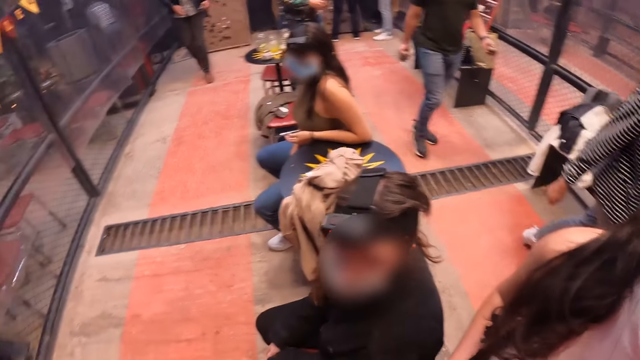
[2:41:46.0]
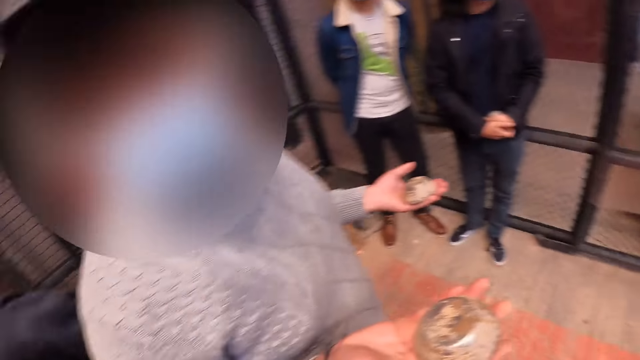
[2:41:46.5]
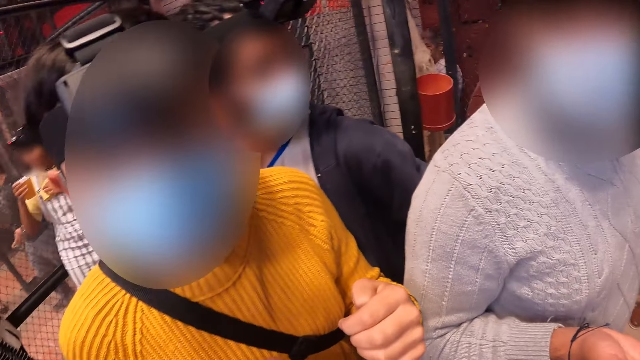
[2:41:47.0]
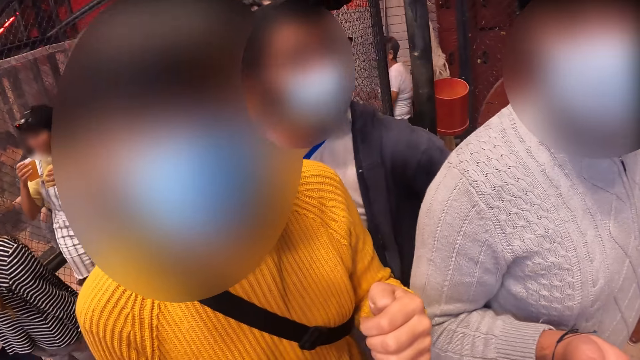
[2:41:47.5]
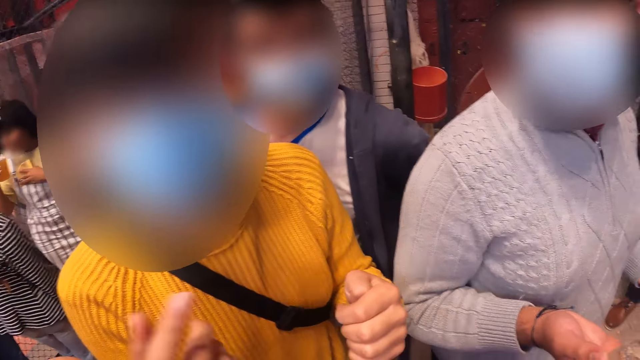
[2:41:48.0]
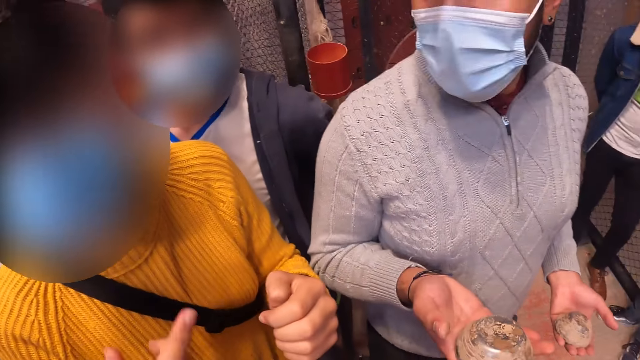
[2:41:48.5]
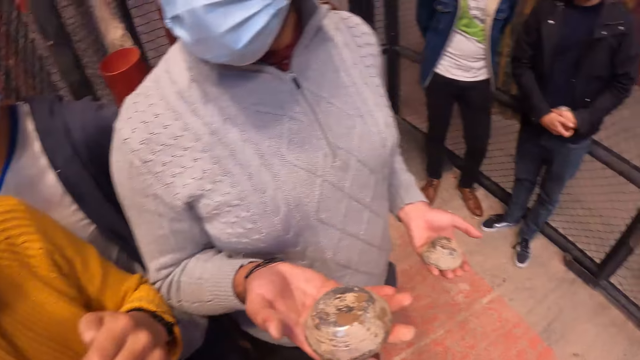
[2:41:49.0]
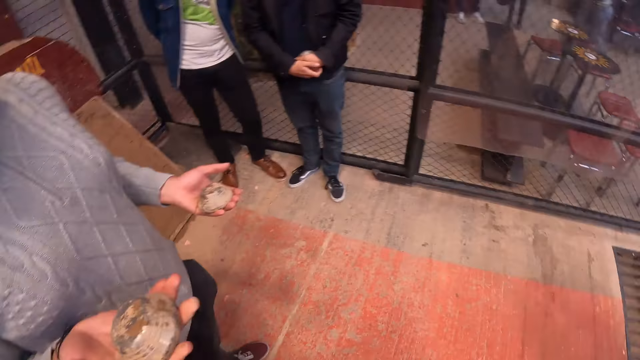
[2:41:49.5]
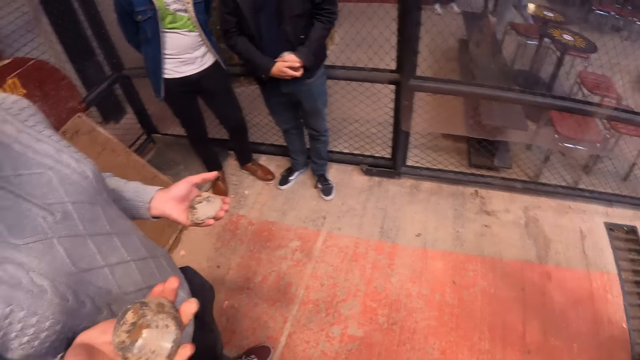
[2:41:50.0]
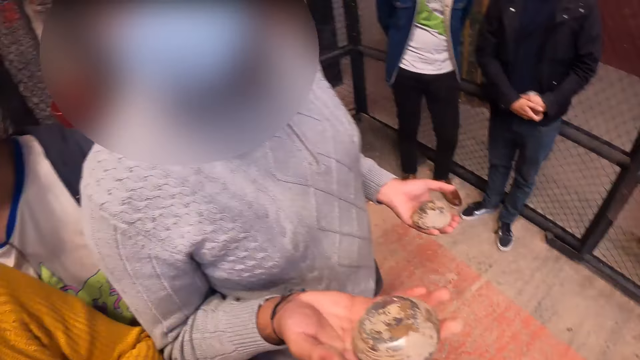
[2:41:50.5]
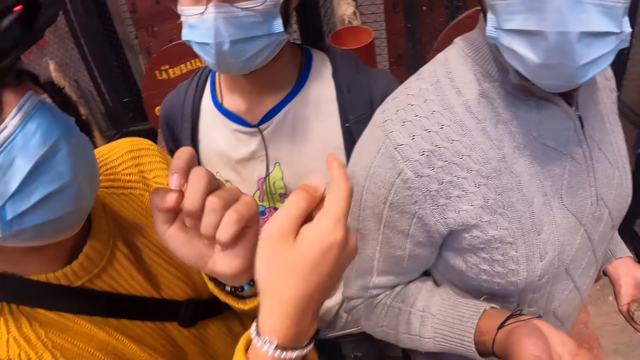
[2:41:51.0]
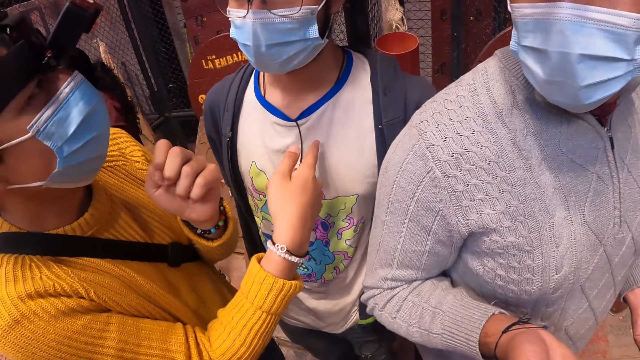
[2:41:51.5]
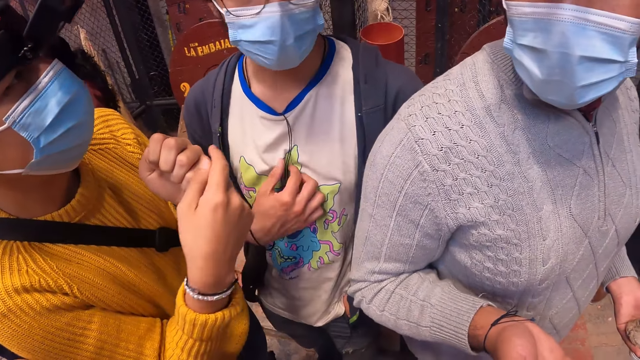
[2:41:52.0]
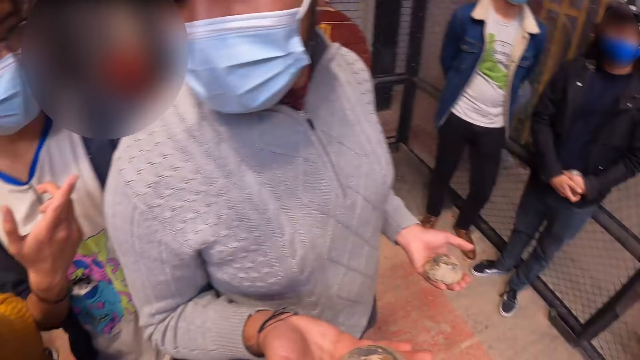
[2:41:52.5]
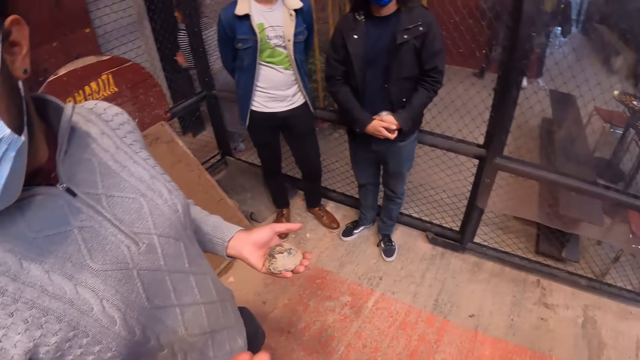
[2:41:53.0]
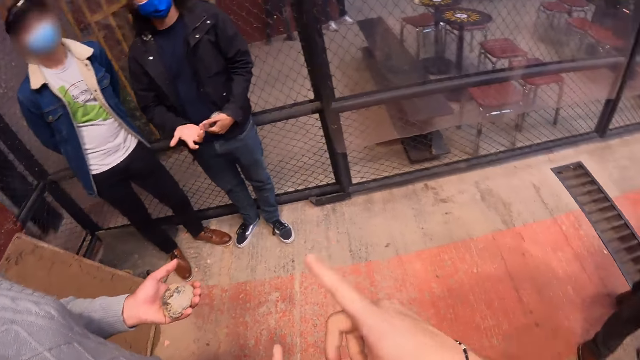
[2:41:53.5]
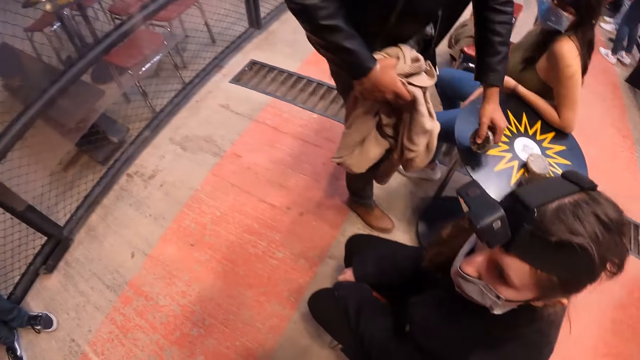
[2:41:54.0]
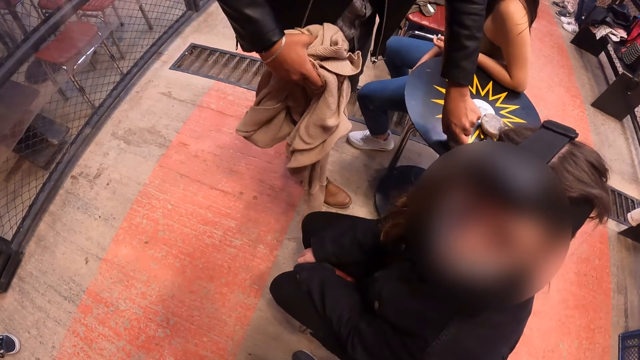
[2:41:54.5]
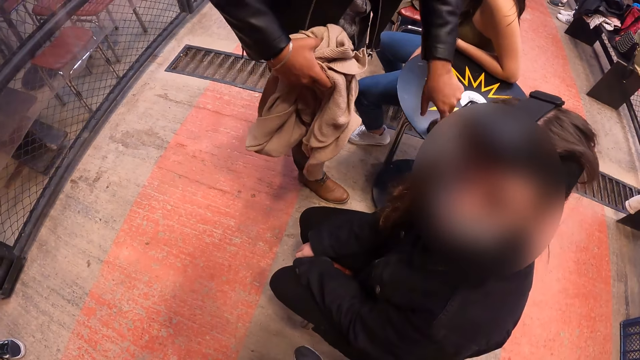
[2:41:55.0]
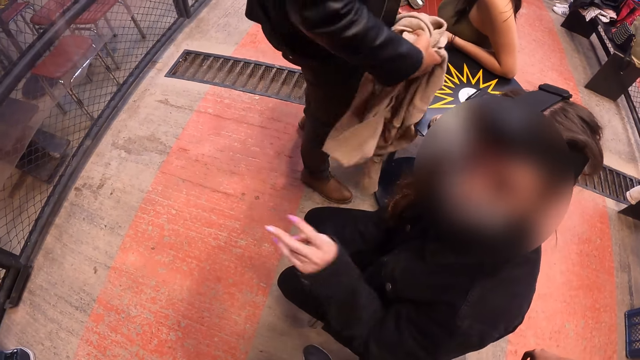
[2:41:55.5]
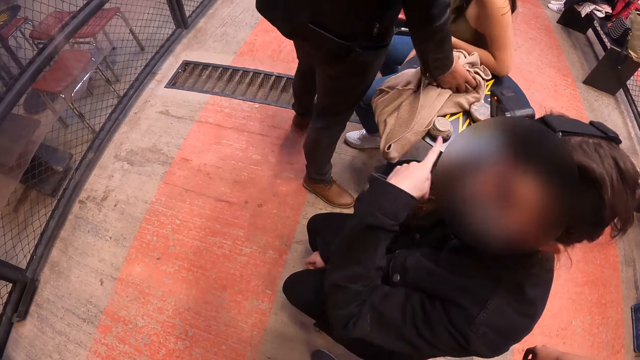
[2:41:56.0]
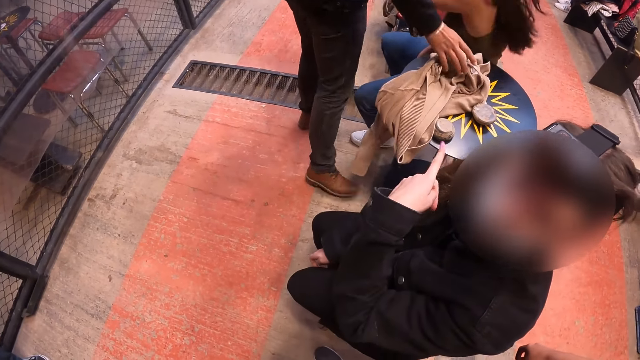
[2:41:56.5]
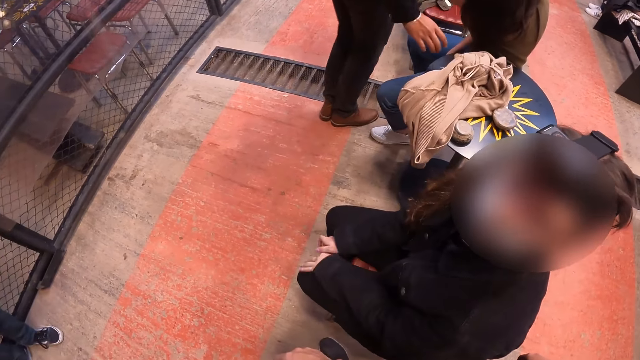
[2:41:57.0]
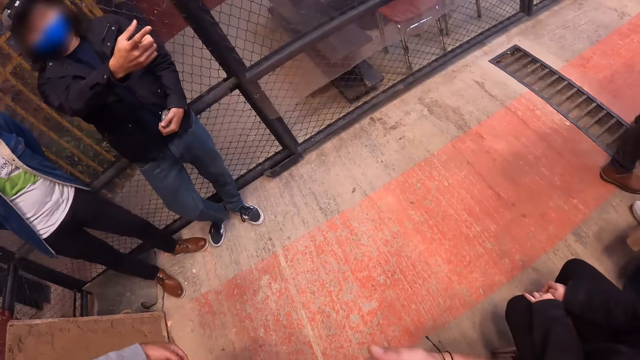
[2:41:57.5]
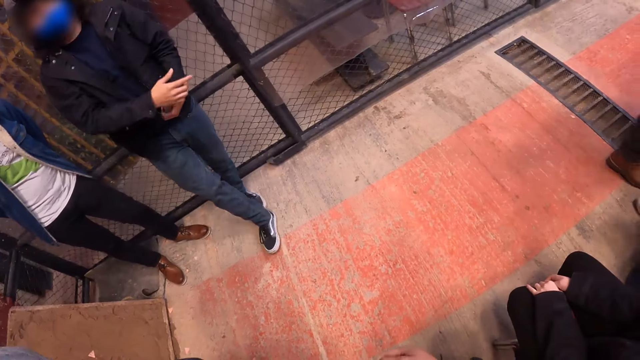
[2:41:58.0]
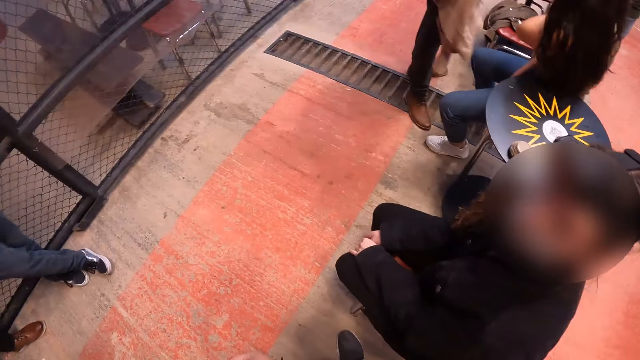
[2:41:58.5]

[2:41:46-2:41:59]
A man interacts with the camera wearer, another man and a third man. The camera wearer interacts with a woman. They interact with another woman. They point at a man. A man drops the metal disk on the small table with his left hand. The camera wearer interacts with another woman. The man drops a sweater on the small table with his right hand.

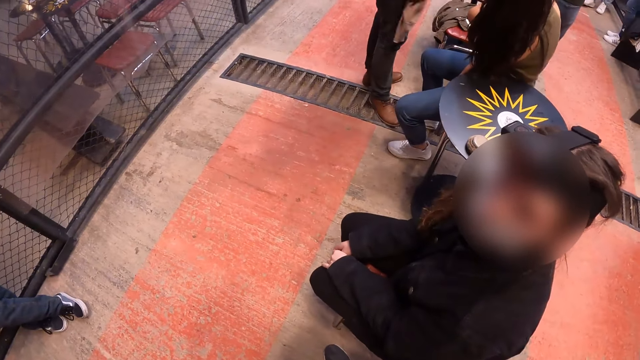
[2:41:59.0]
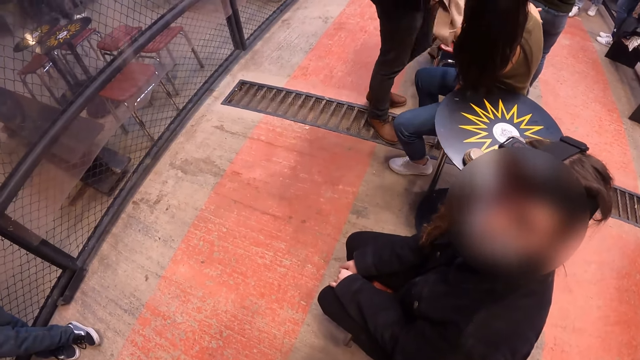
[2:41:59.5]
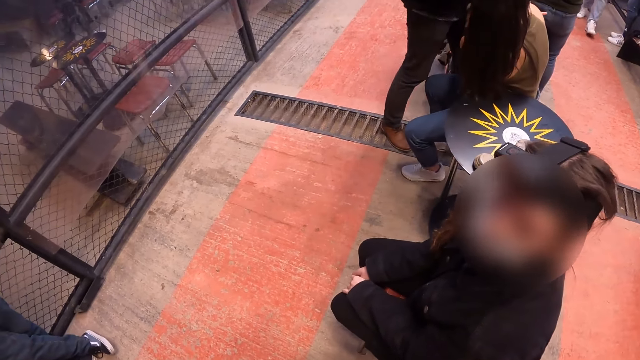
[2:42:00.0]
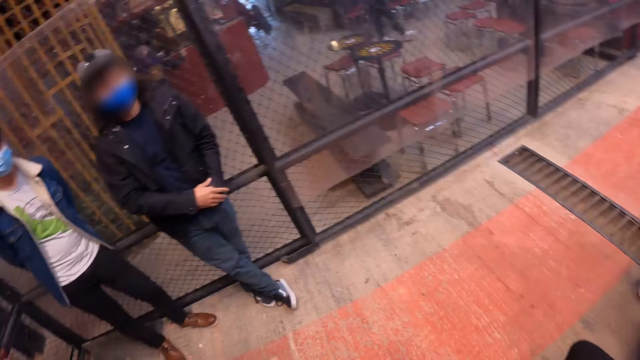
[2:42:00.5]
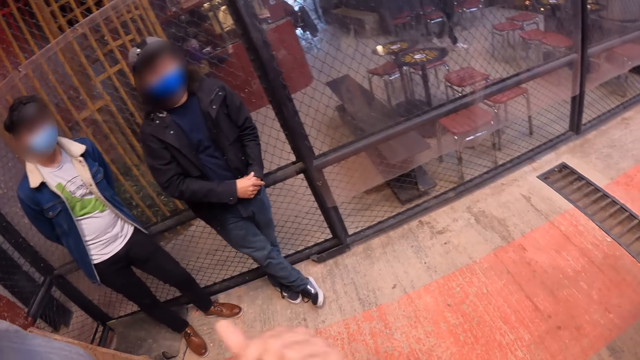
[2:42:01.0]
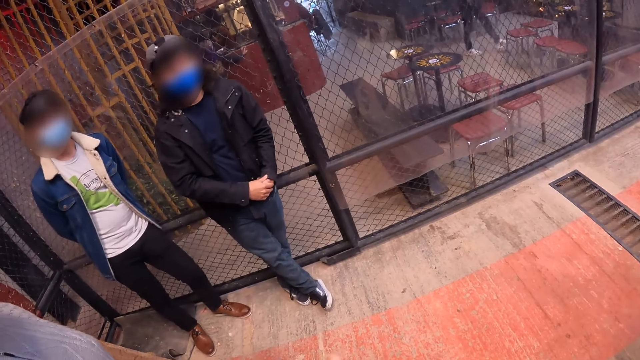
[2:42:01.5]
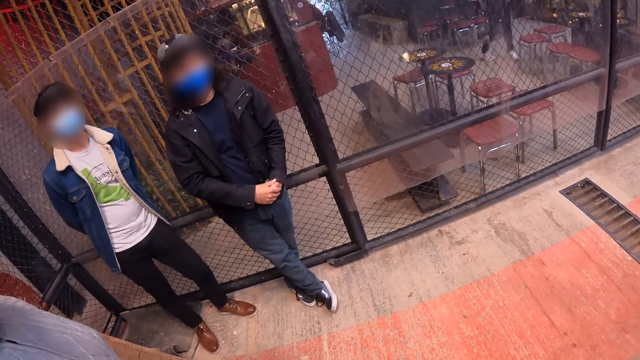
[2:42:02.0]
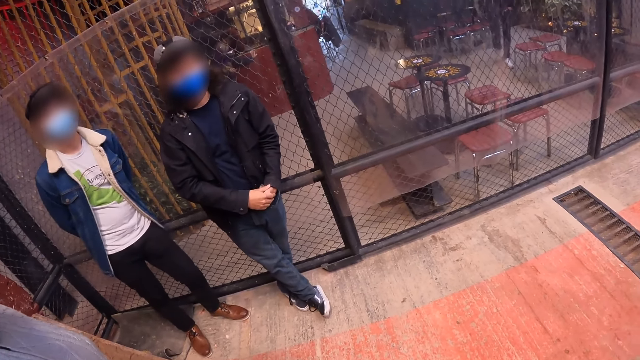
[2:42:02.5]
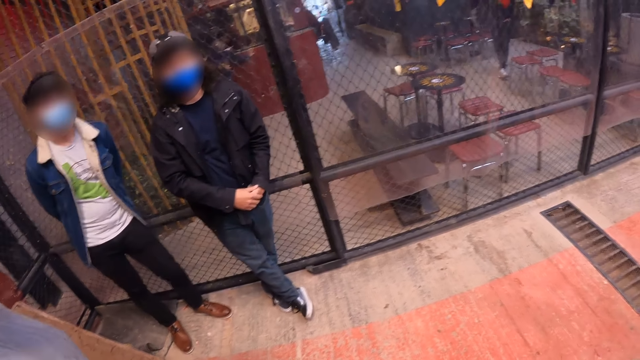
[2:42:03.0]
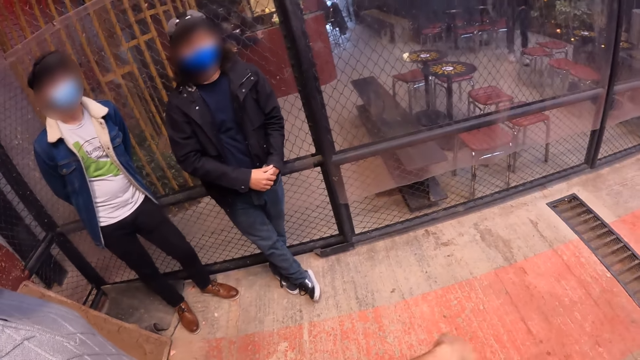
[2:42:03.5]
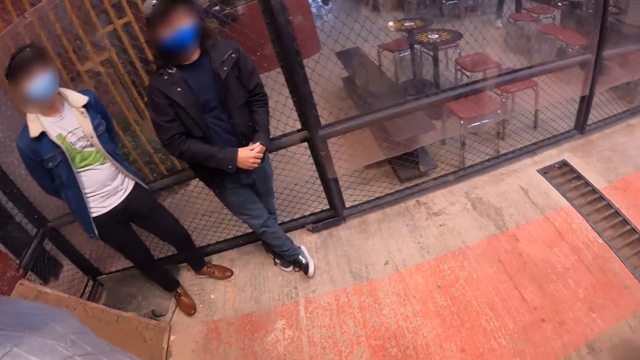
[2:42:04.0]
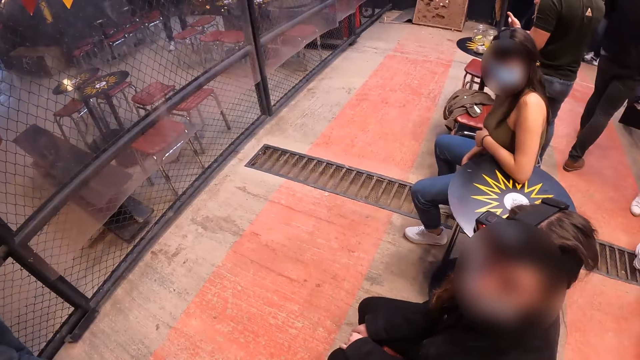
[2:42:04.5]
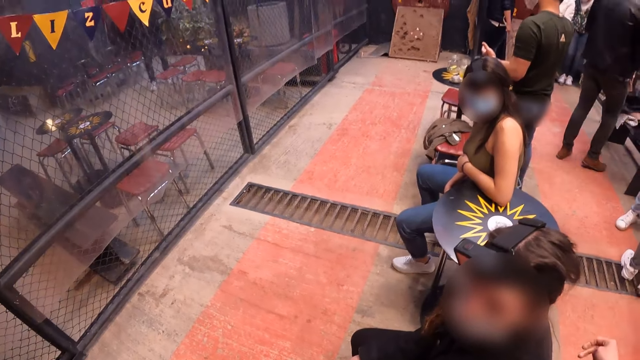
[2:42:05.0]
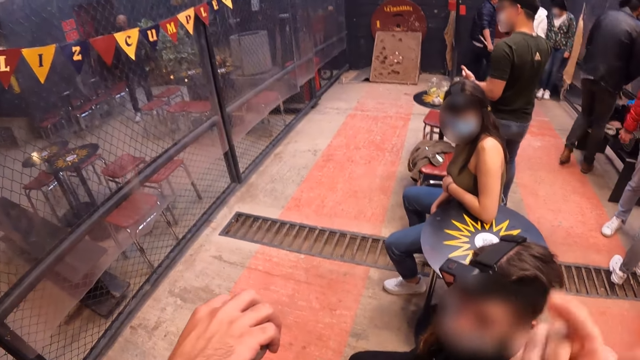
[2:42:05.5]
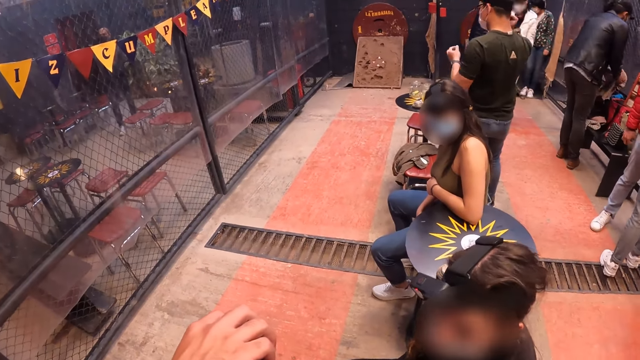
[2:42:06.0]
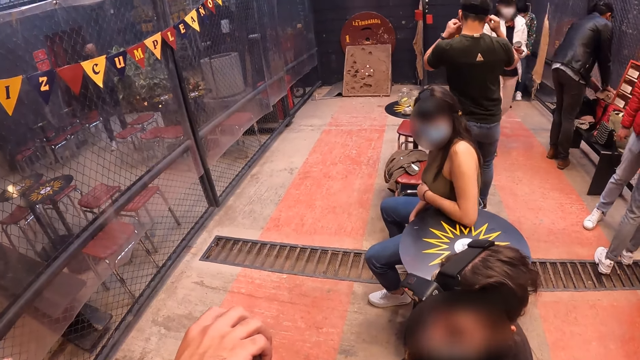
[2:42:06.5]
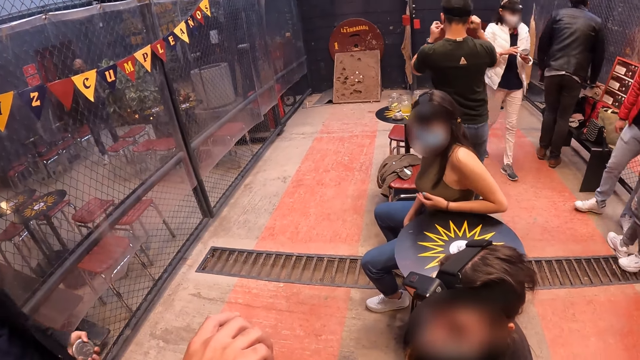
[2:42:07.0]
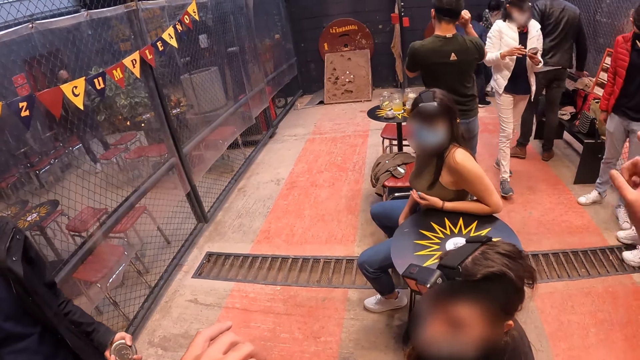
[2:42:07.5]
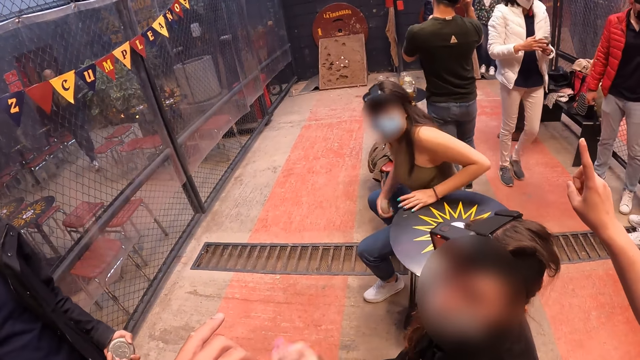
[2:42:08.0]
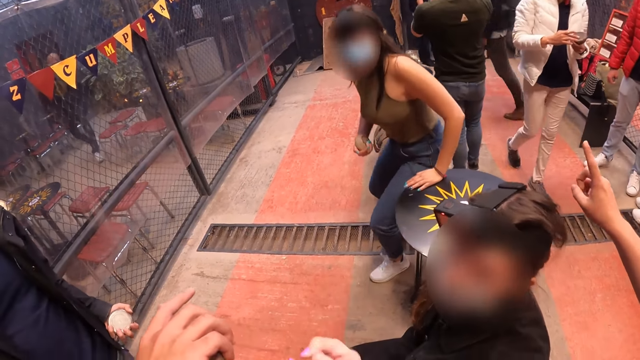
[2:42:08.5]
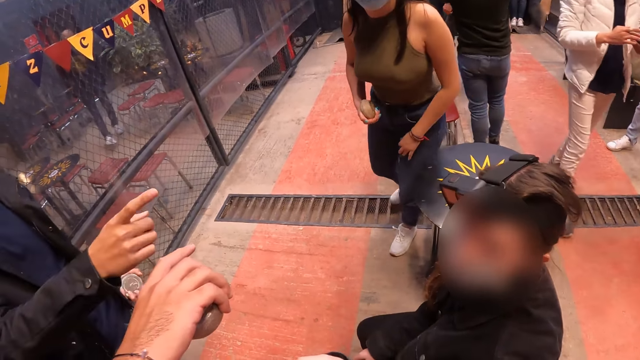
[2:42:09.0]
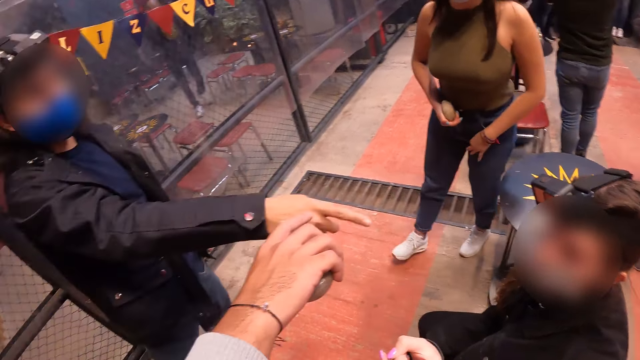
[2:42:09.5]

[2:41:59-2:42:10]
The camera wearer interacts with a woman, a man, another man and a third man. She moves her hands.
